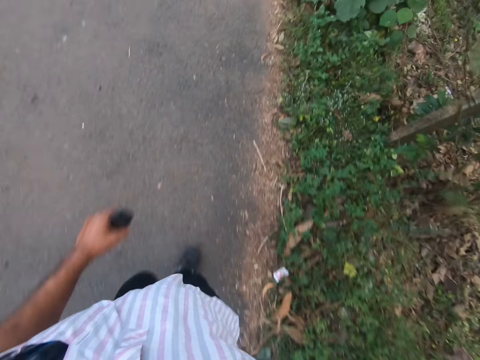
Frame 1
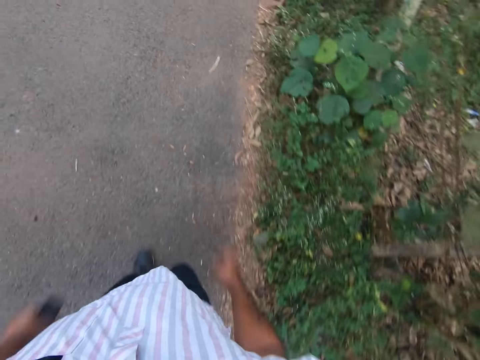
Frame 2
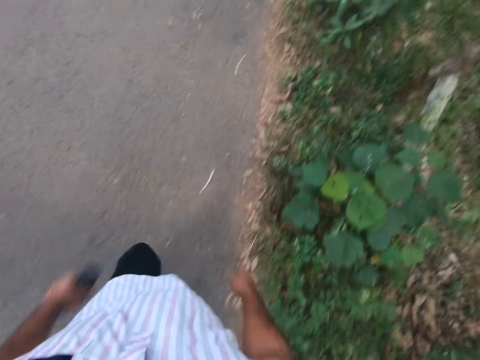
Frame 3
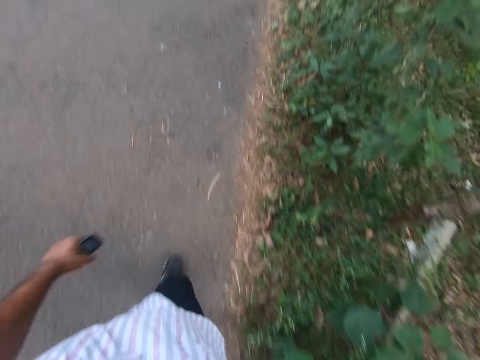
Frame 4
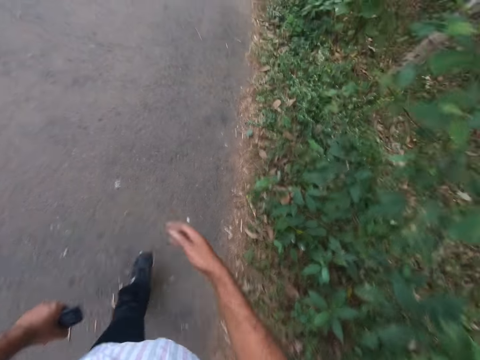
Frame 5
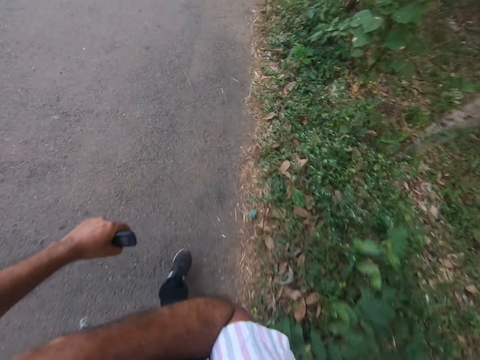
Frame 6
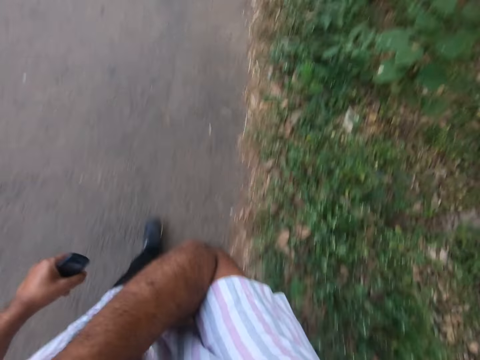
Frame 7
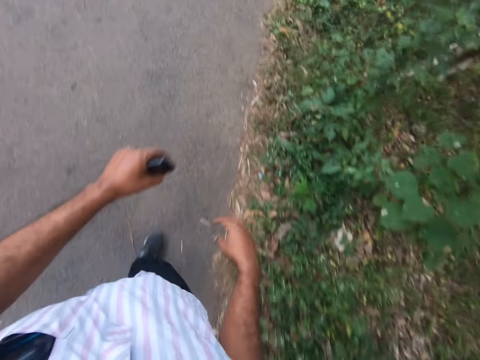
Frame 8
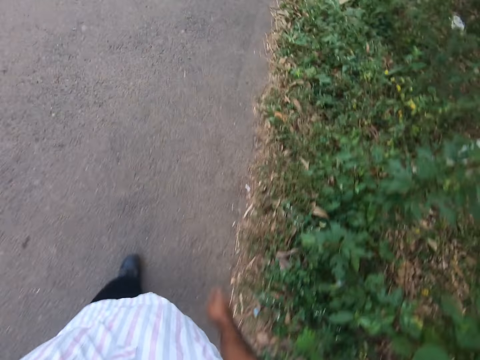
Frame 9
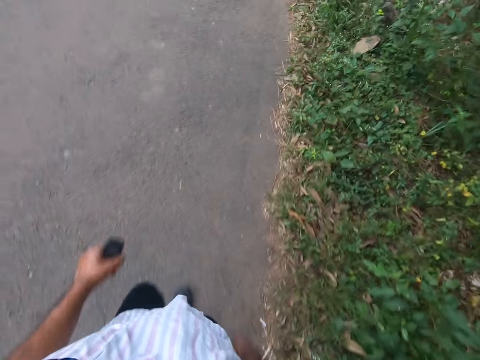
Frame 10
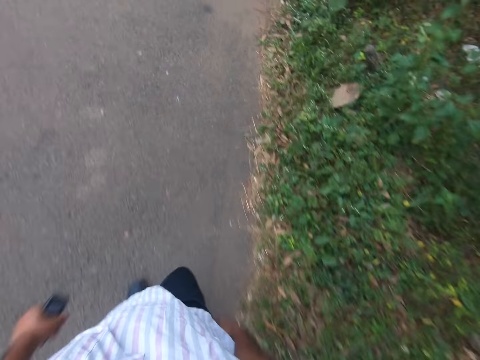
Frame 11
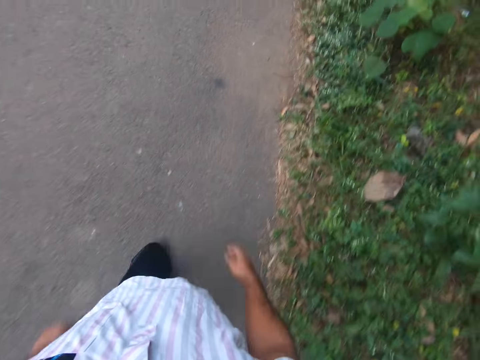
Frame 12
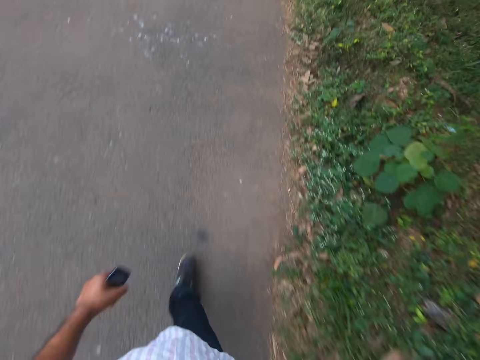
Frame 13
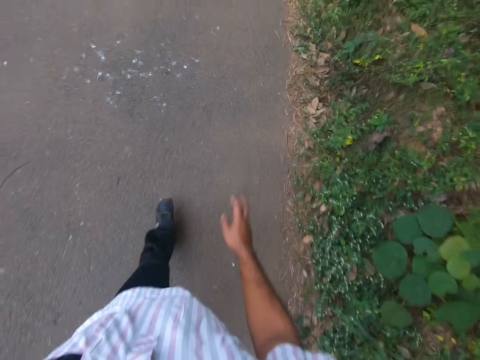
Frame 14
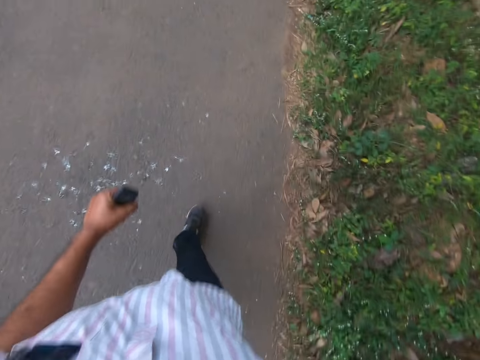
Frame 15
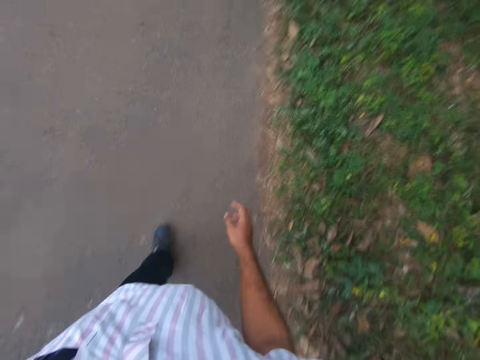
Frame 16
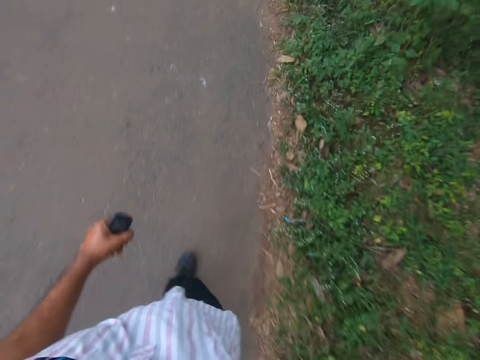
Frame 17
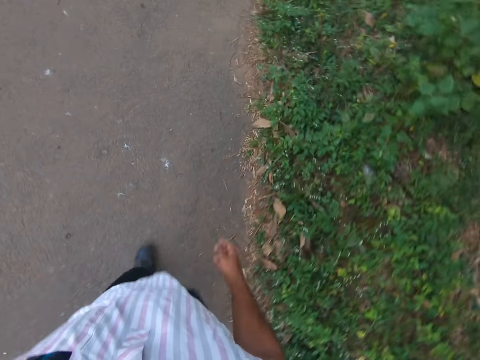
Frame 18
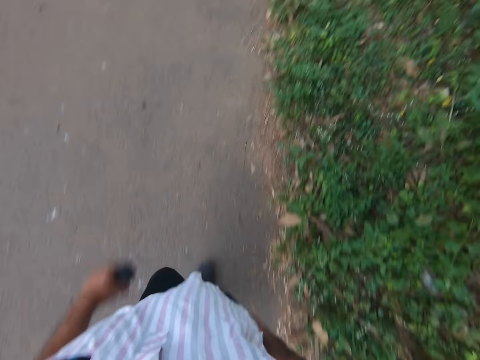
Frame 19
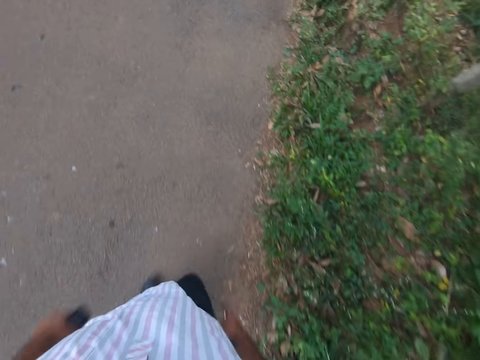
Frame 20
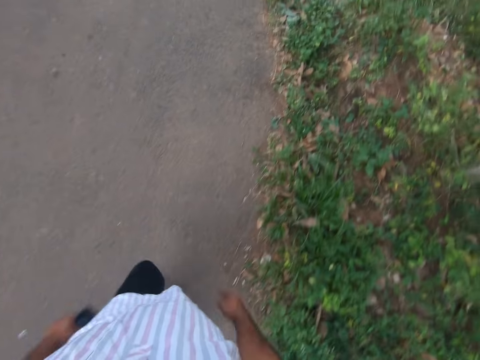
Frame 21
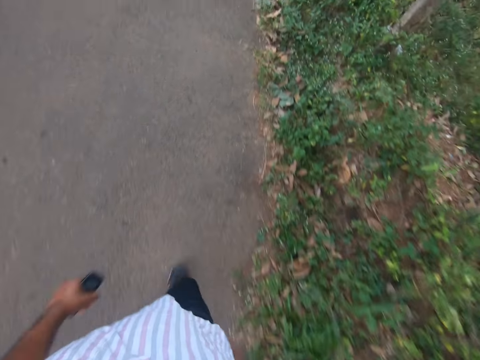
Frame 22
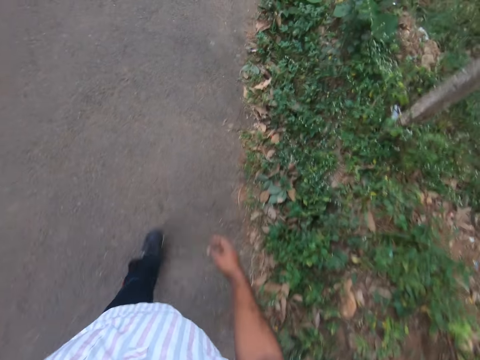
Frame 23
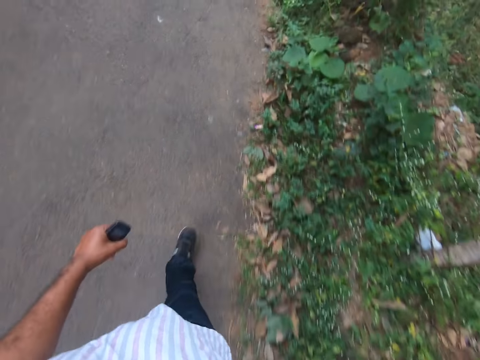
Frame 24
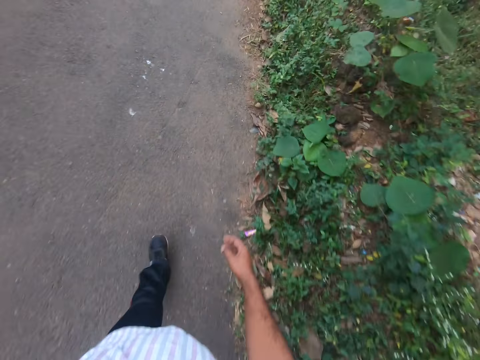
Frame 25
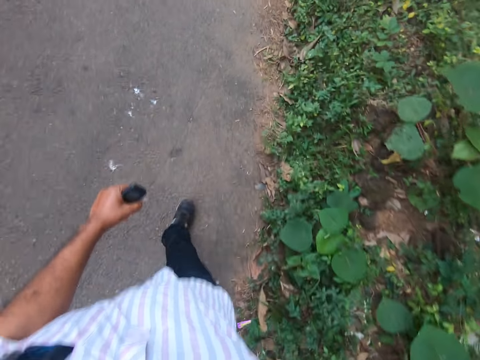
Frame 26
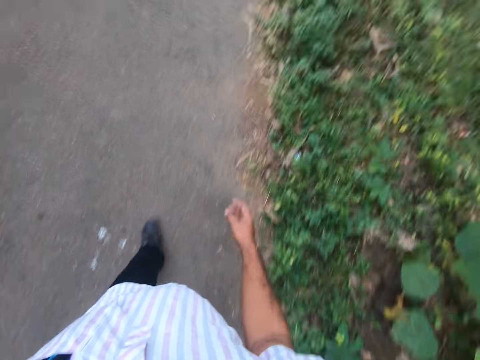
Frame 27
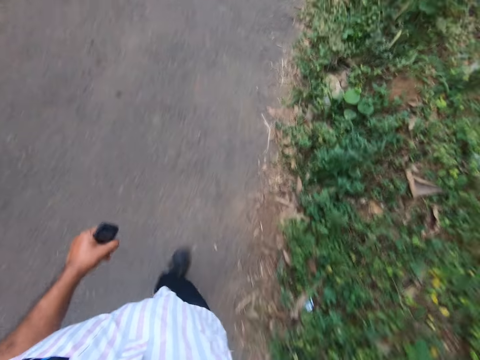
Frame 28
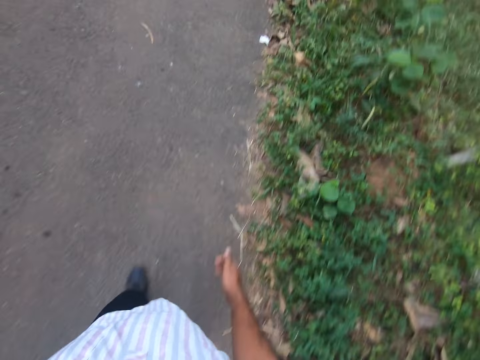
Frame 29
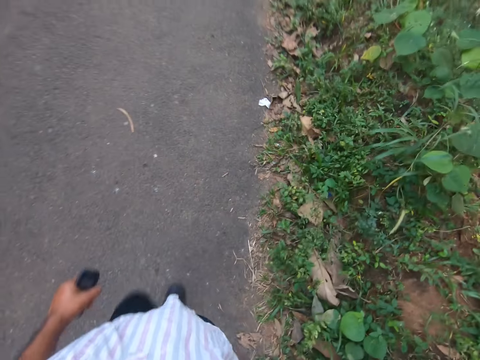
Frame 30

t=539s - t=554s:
The camera wearer moves their hand and stretches their hand. They walk on the road.

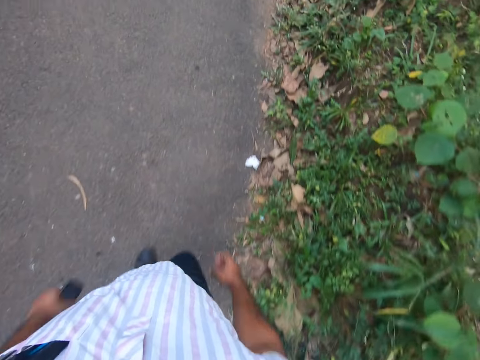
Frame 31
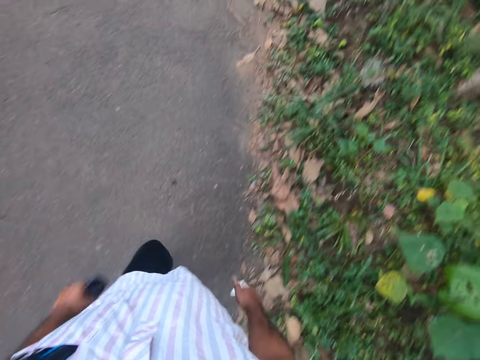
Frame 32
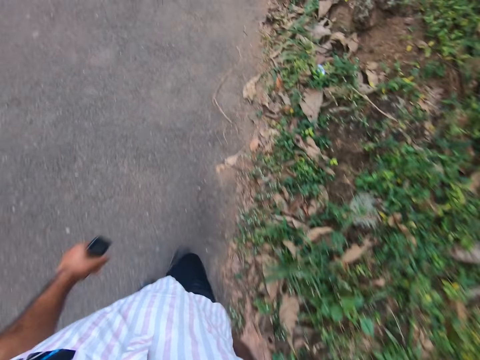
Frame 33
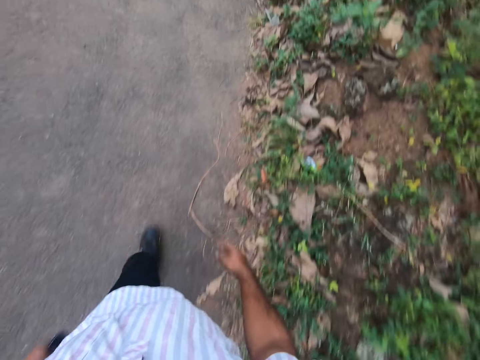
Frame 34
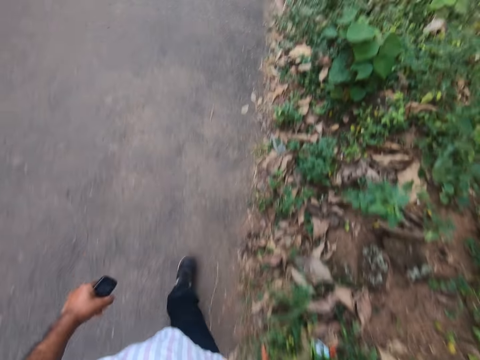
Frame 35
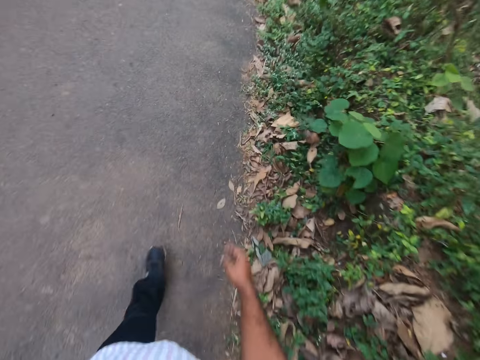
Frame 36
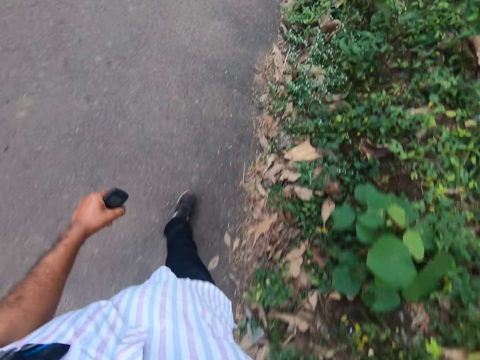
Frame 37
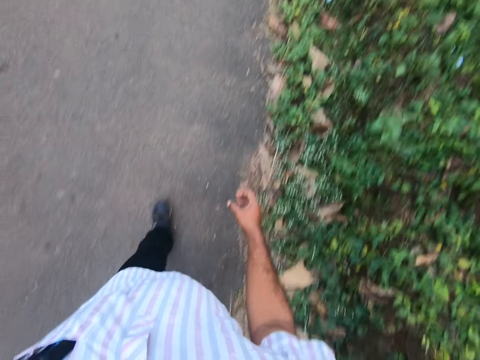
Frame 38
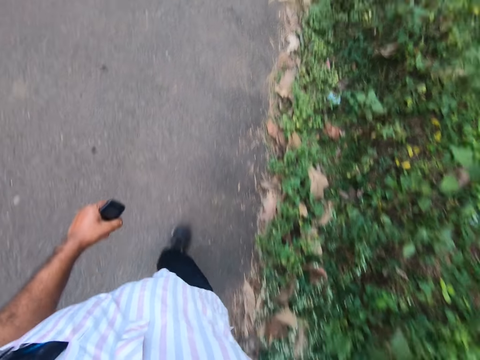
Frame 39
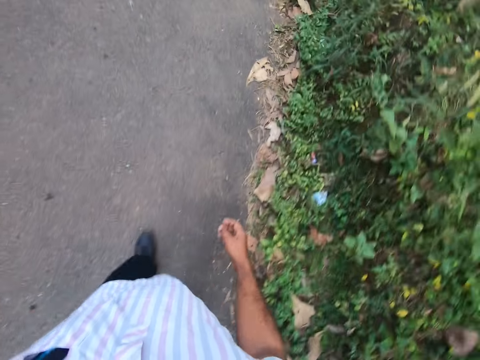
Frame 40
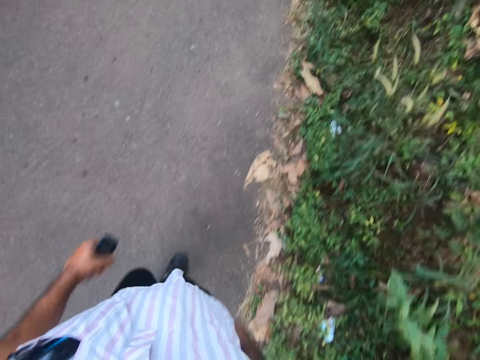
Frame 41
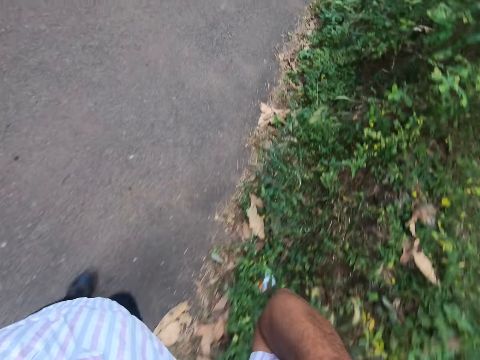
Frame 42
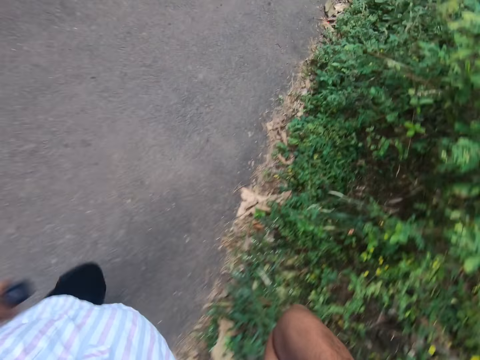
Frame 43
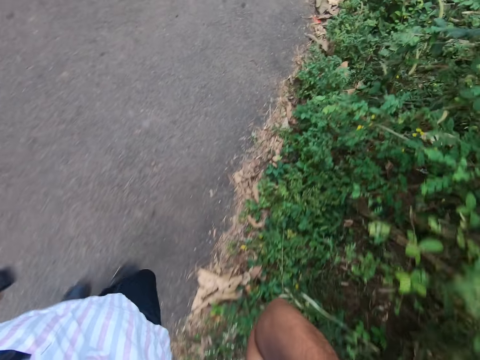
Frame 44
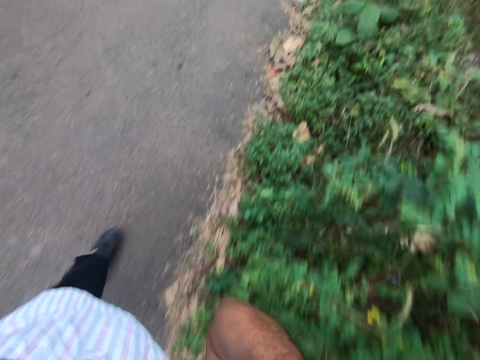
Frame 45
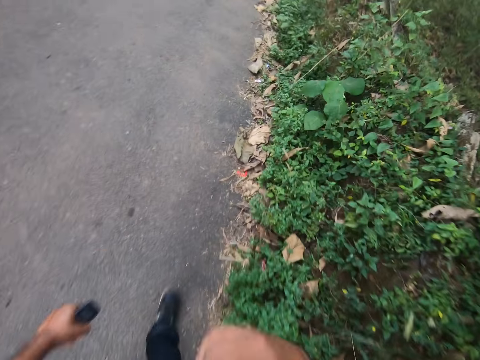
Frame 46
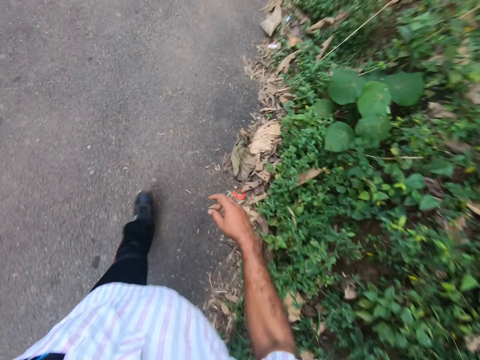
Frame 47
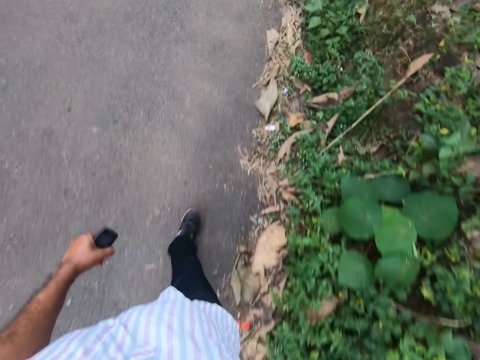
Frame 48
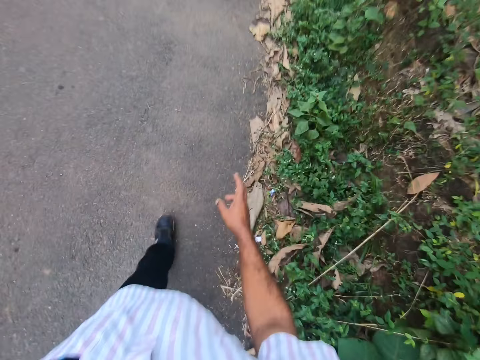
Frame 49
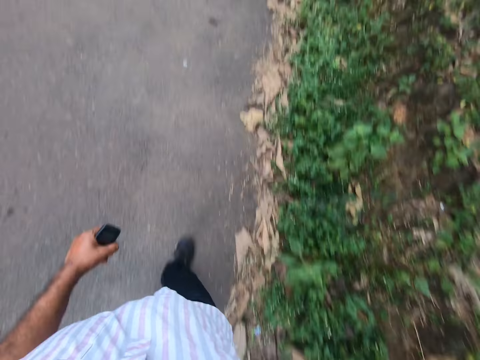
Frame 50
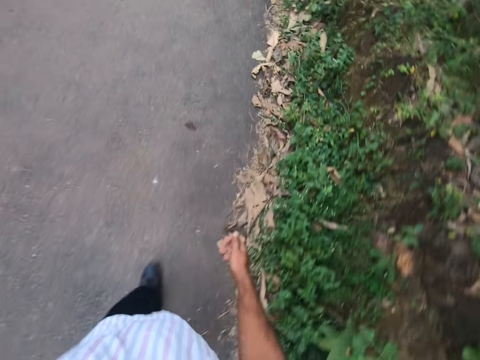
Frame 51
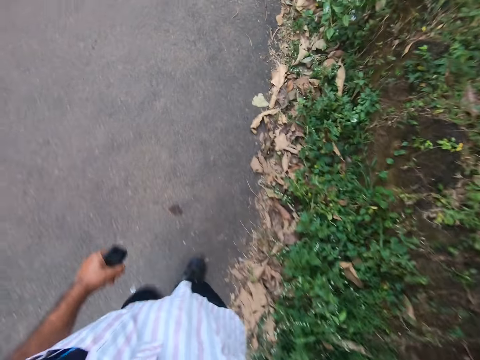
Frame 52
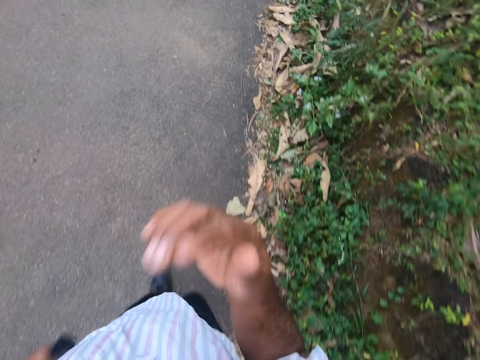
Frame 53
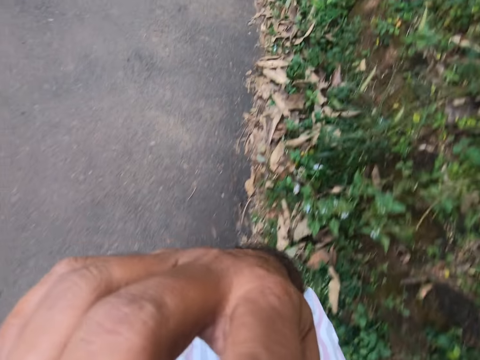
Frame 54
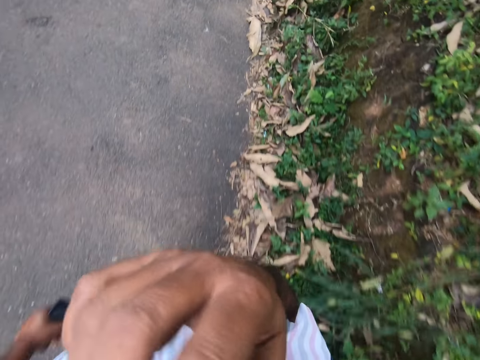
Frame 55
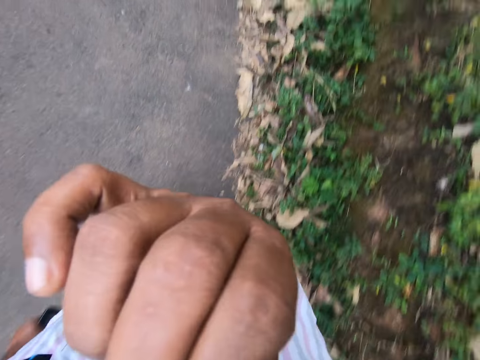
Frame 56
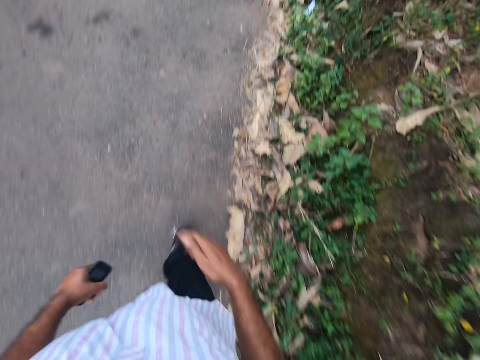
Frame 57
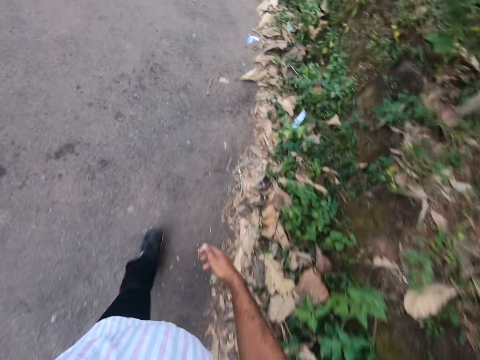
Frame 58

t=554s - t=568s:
The camera wearer lifts his hand. He walks on a pathway. He adjusts his mask. He walks on the pathway.
